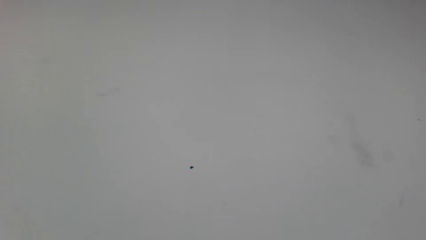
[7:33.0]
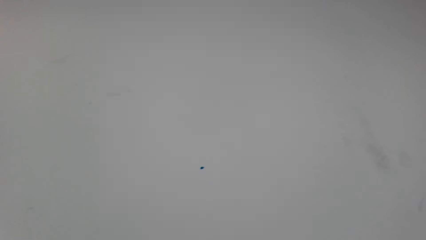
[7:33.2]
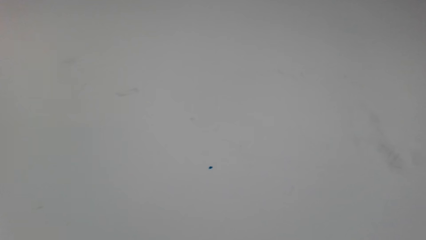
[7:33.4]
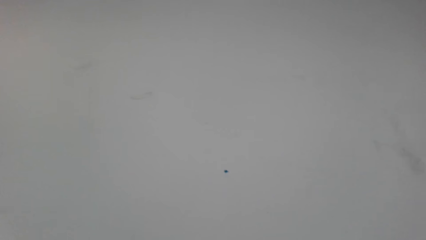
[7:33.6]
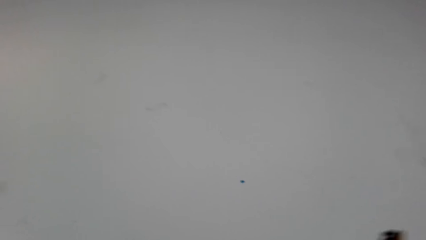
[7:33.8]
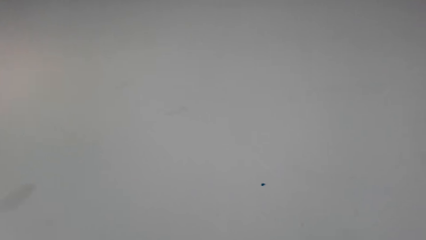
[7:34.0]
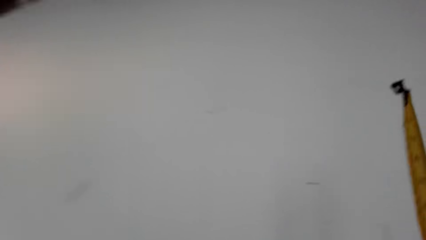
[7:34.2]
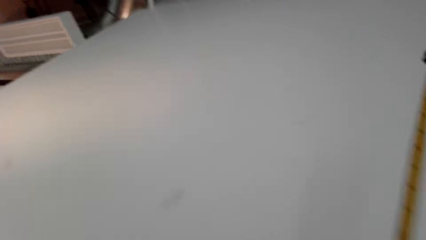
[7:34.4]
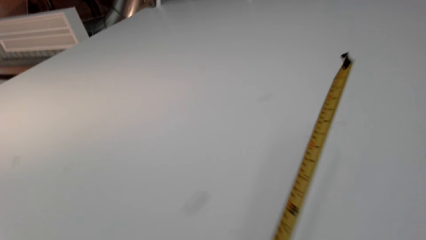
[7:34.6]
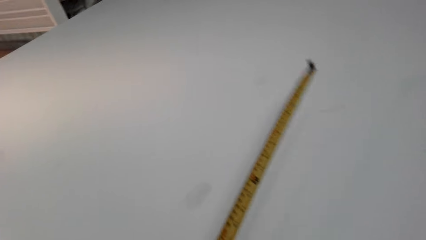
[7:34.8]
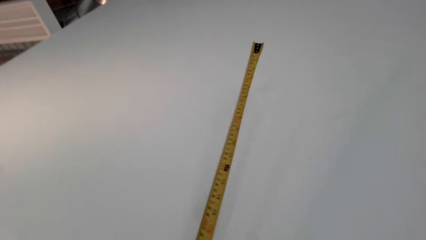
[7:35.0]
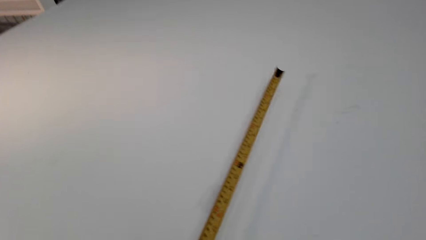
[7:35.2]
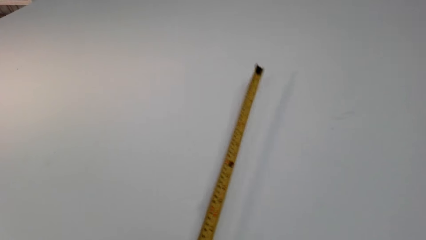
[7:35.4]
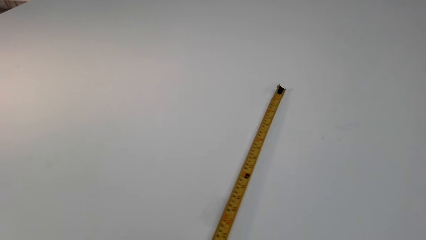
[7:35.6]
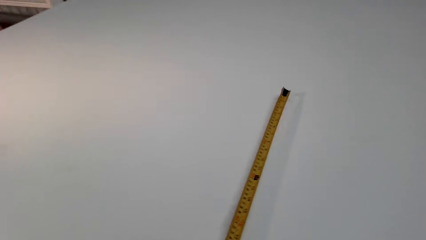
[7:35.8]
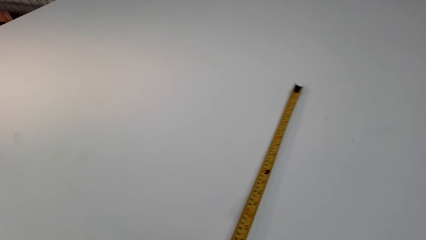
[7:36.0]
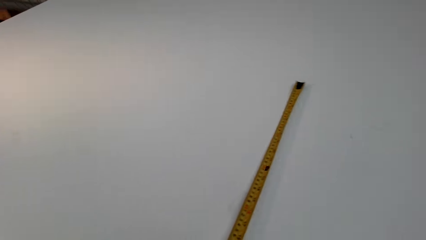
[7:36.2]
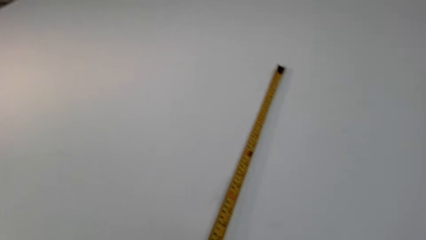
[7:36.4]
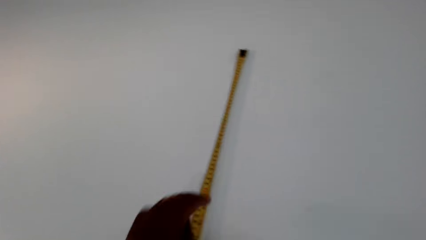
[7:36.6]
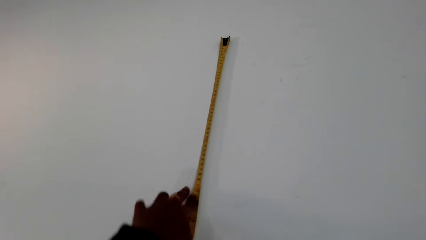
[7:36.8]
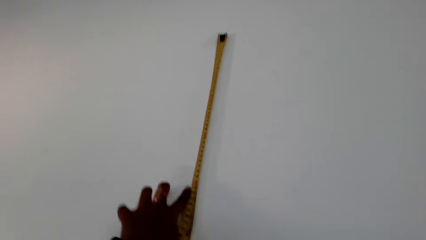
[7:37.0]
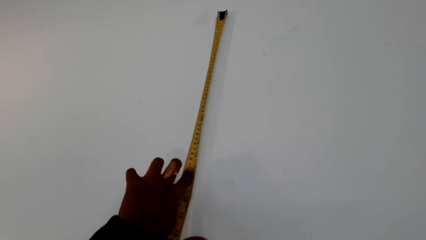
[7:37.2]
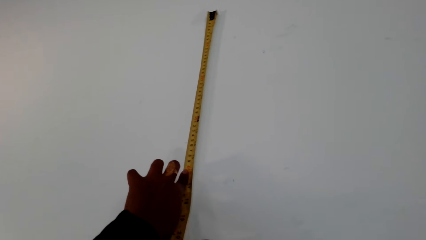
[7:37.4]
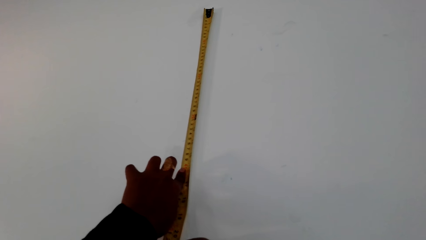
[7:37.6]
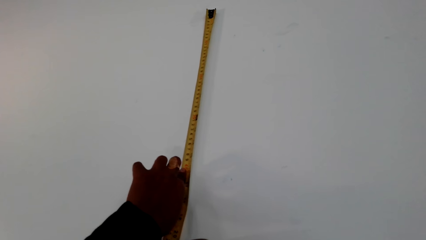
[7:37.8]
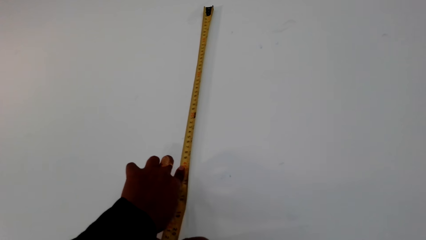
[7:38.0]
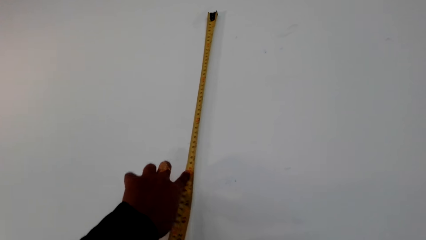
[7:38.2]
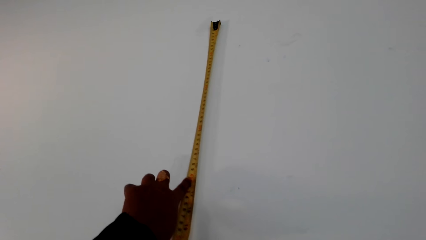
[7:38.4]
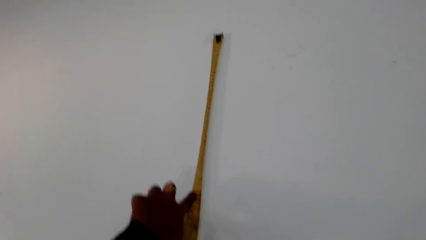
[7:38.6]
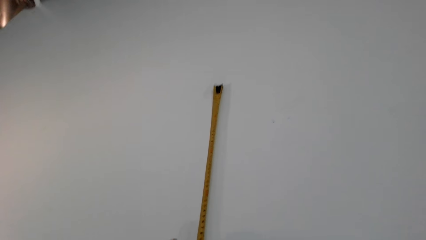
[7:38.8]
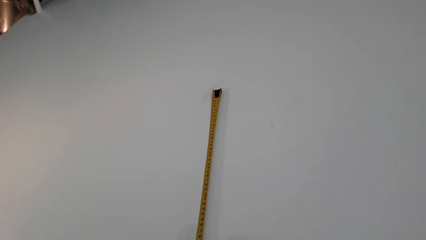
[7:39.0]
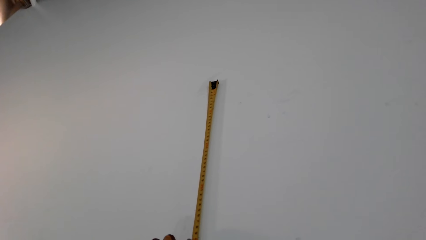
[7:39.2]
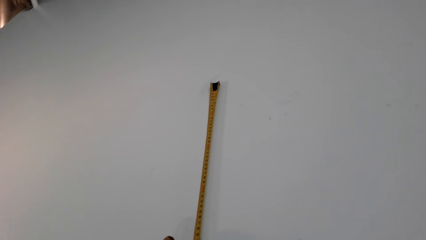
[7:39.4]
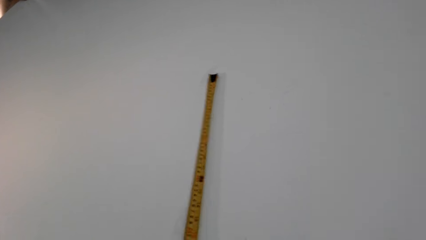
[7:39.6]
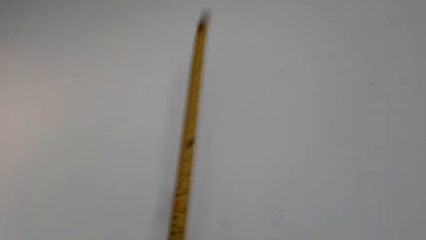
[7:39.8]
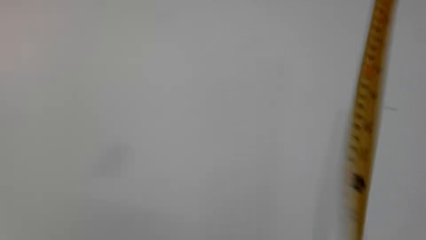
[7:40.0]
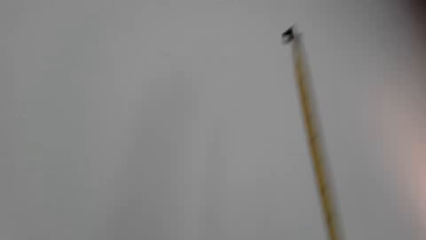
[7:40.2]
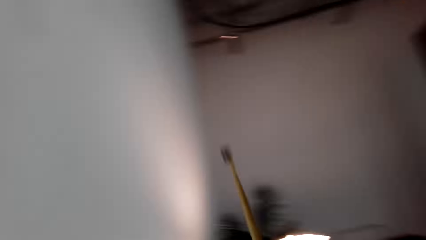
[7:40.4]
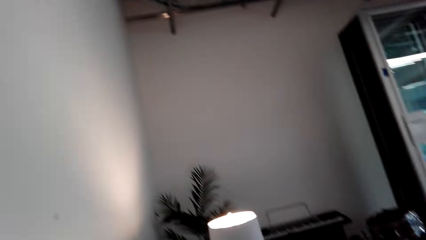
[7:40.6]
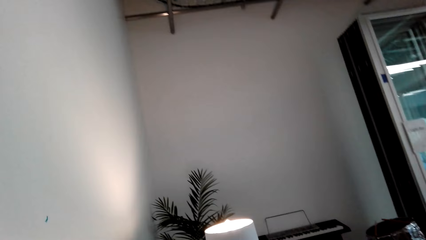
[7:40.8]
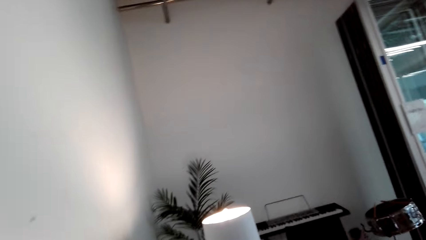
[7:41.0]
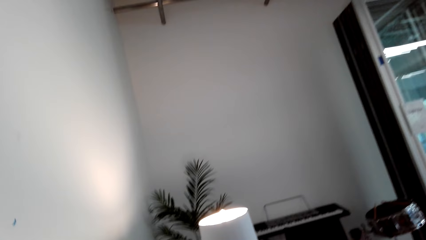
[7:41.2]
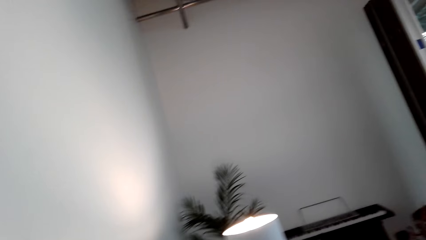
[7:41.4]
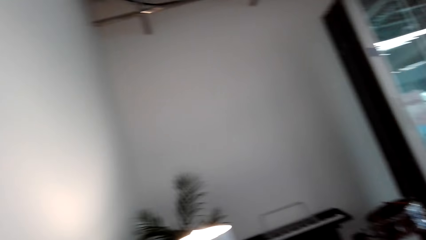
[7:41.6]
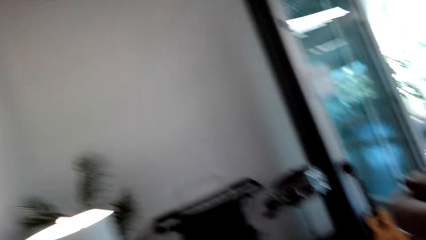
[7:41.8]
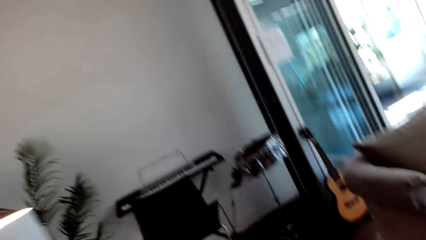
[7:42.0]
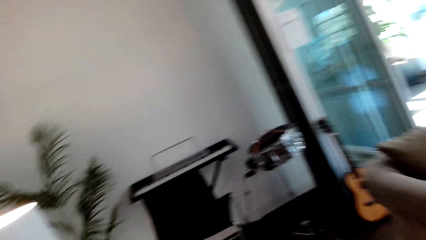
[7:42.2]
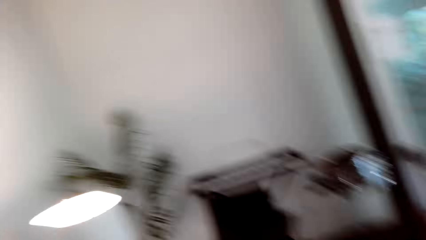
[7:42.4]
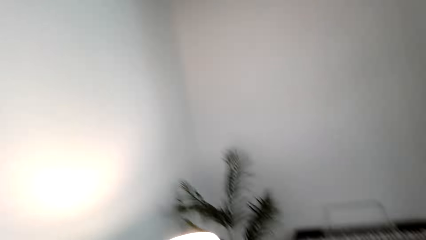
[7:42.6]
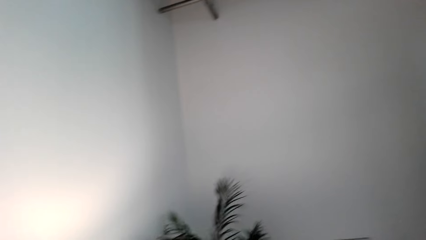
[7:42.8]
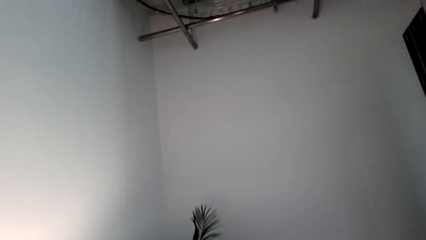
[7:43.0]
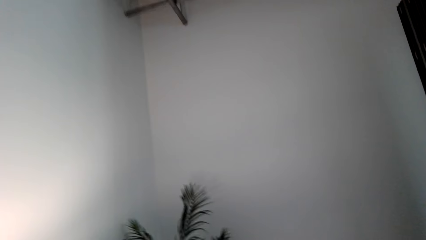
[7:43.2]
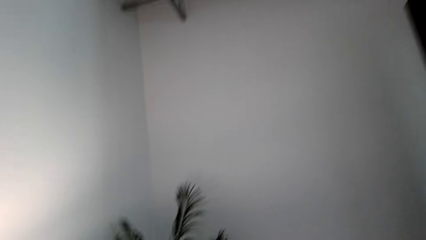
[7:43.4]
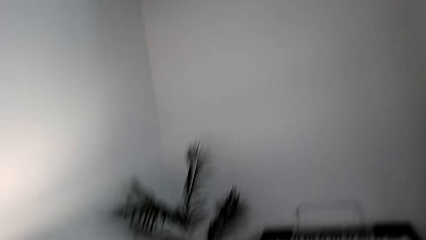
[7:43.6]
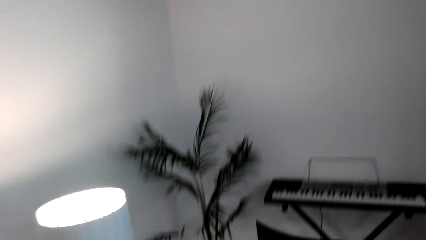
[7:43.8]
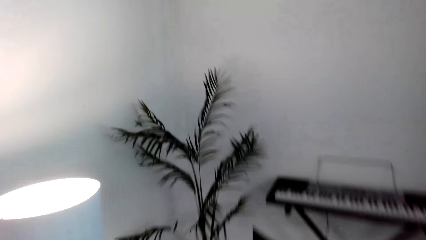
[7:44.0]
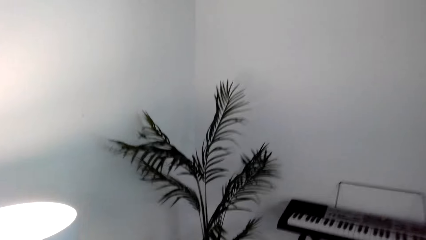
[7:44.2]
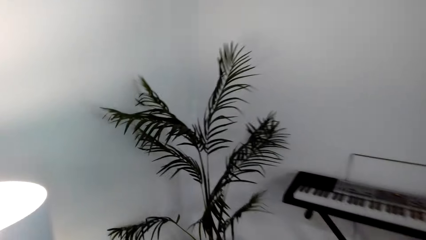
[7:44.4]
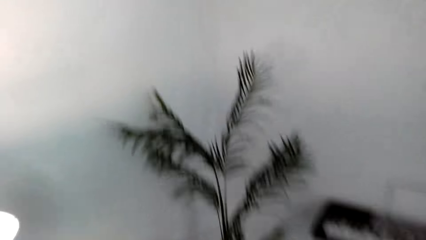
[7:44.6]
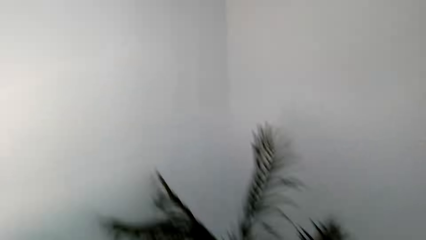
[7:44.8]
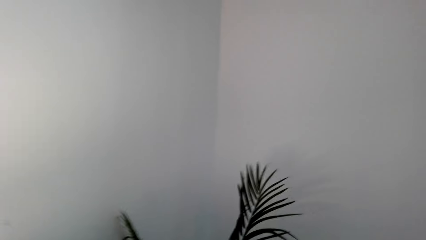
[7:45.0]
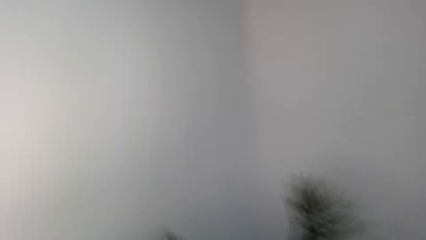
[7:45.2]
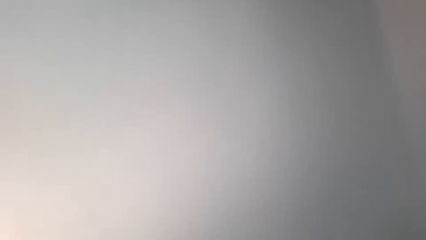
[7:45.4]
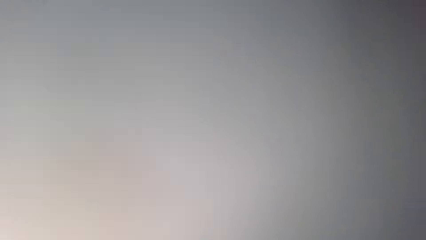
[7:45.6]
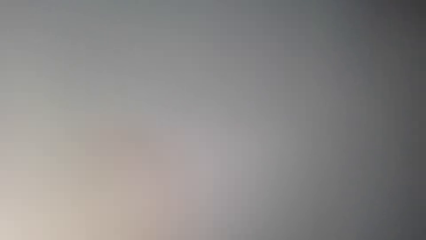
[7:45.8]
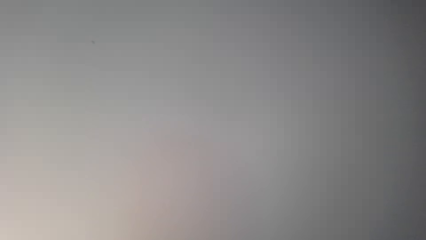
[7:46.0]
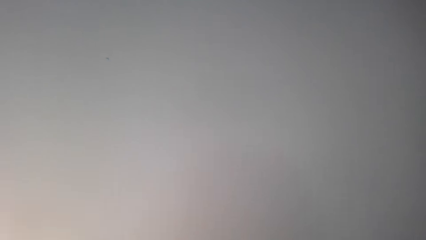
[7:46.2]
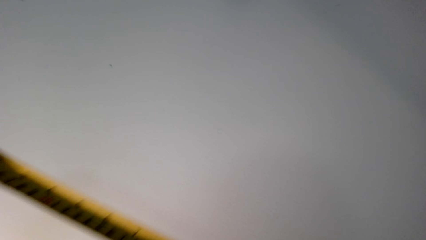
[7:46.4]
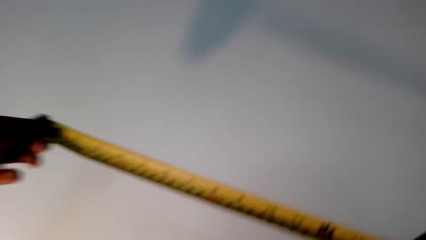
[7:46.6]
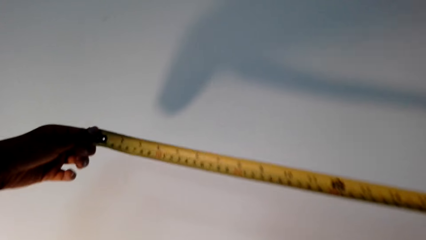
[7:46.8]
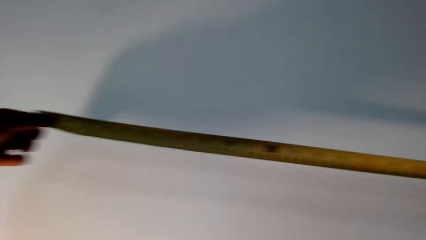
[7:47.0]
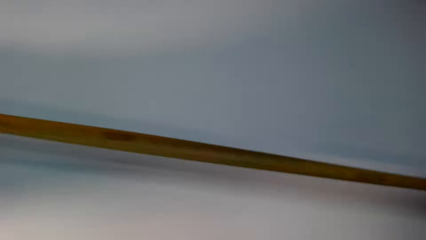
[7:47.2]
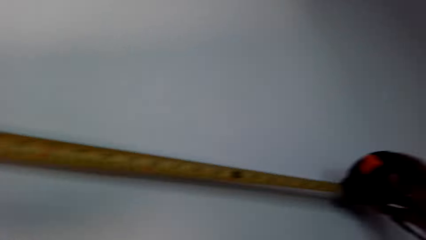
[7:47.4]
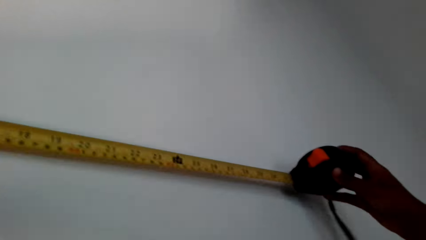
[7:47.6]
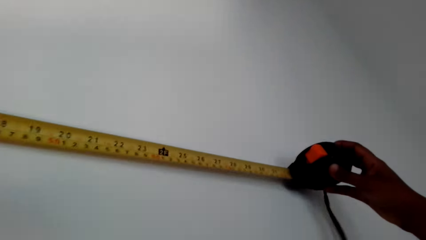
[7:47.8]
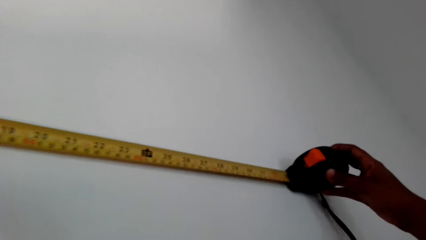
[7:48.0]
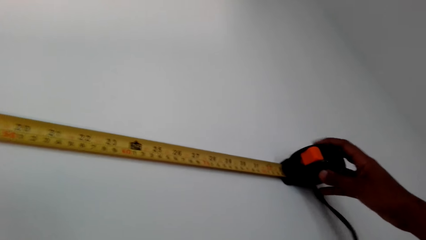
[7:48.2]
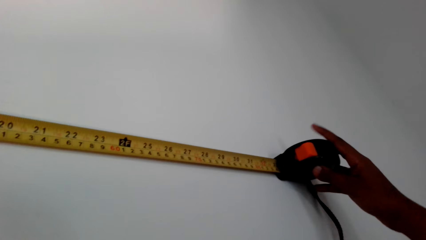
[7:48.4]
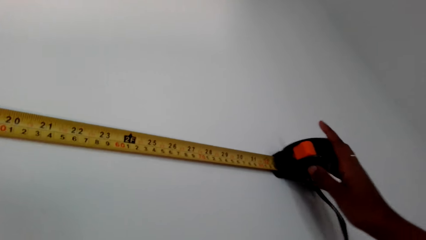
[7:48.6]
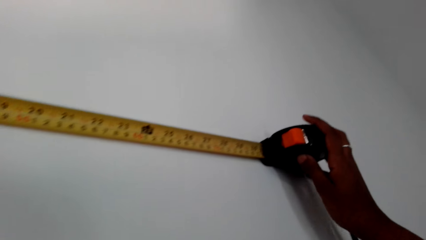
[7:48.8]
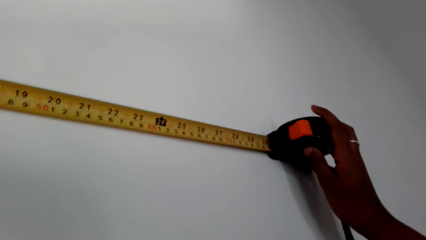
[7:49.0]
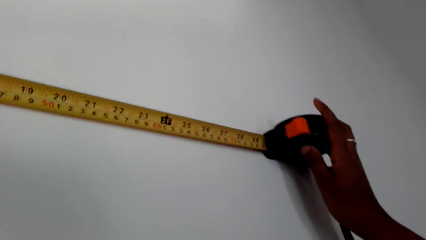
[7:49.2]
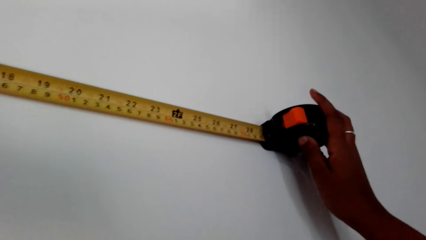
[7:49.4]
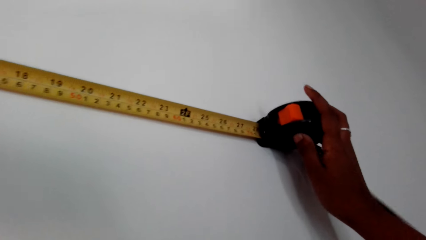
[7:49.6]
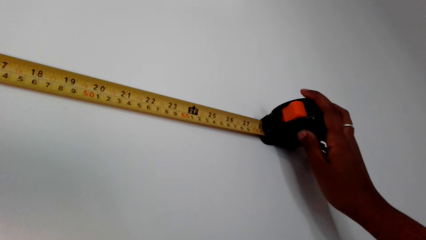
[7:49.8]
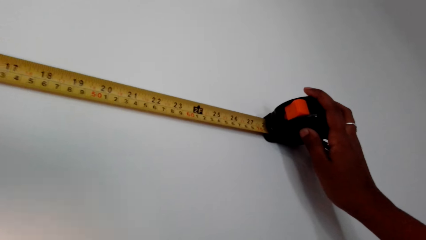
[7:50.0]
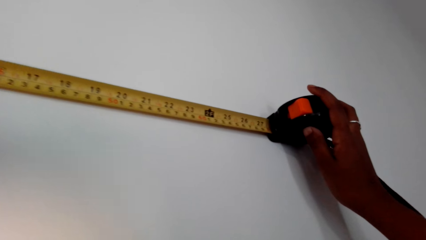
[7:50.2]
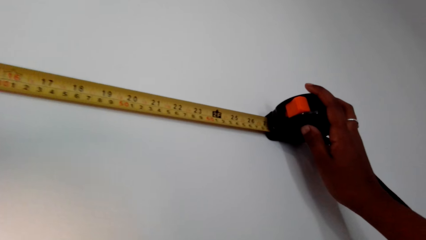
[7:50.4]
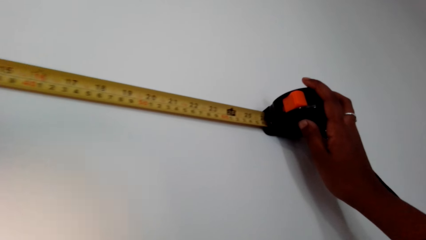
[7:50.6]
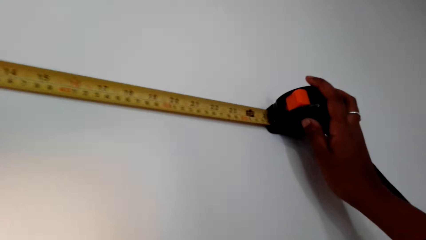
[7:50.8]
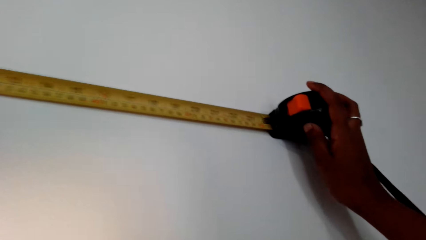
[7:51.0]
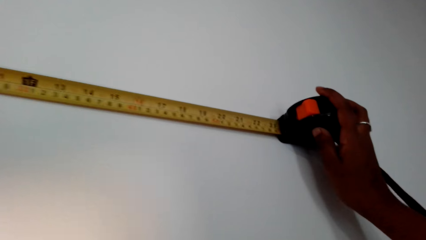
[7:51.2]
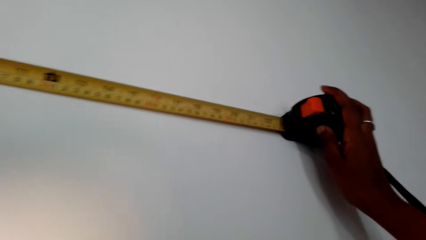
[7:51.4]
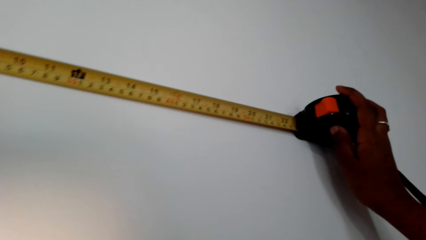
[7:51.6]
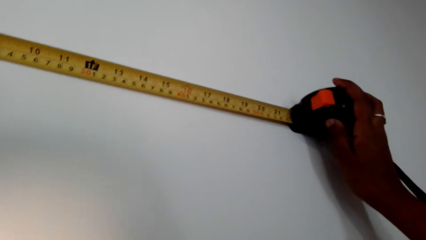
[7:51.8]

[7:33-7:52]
The camera wearer measures a part of the width of the wall. They draw the tape measure. They walk towards the piano. They measure a part of the length of the wall.
